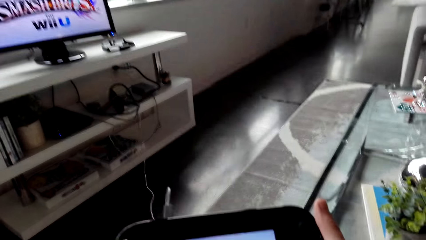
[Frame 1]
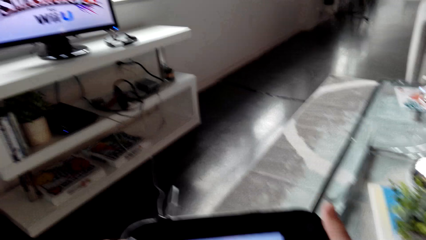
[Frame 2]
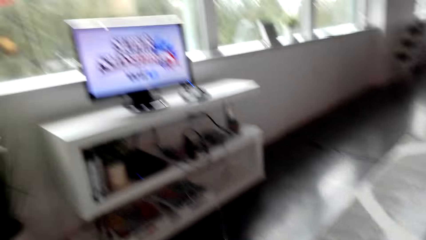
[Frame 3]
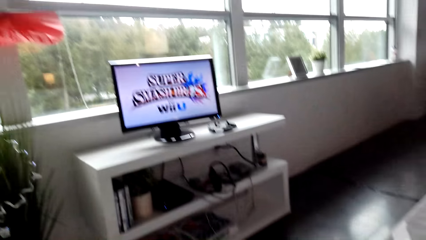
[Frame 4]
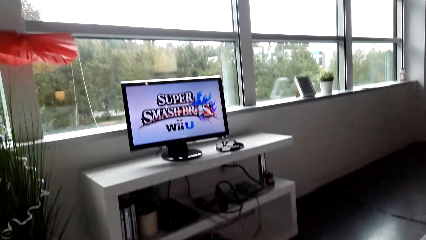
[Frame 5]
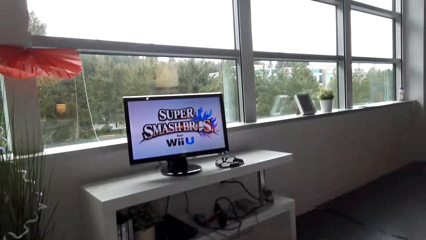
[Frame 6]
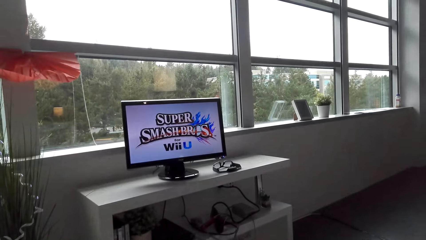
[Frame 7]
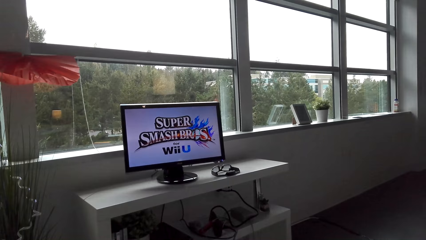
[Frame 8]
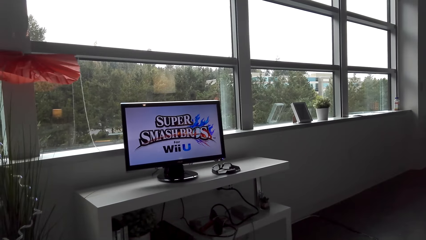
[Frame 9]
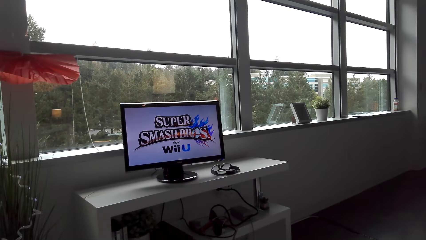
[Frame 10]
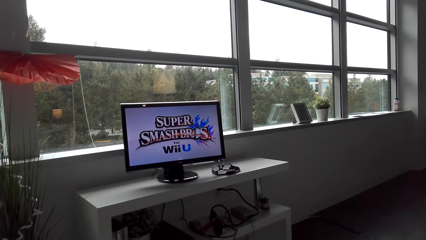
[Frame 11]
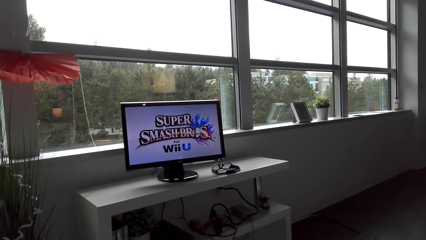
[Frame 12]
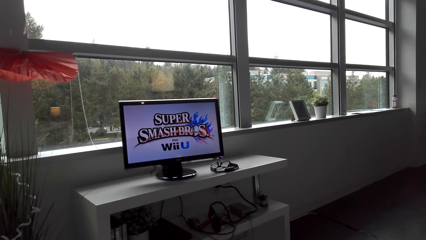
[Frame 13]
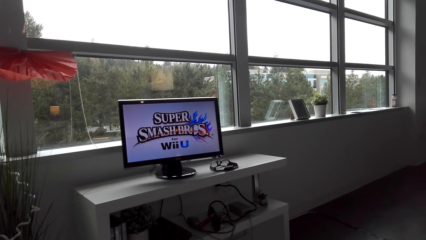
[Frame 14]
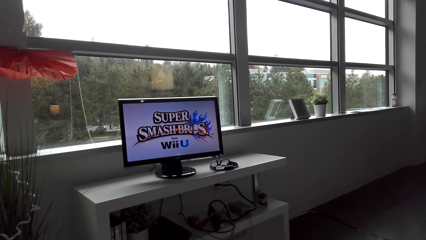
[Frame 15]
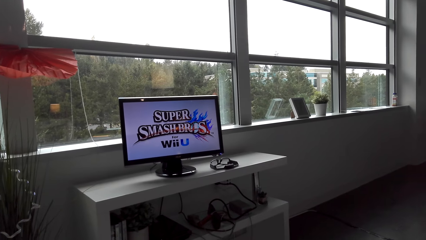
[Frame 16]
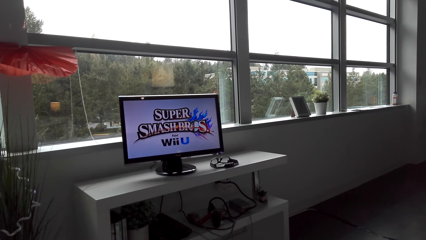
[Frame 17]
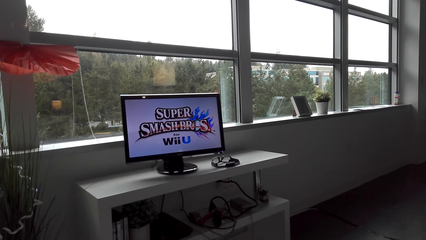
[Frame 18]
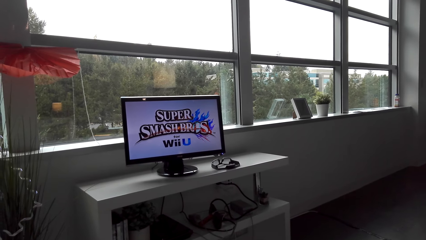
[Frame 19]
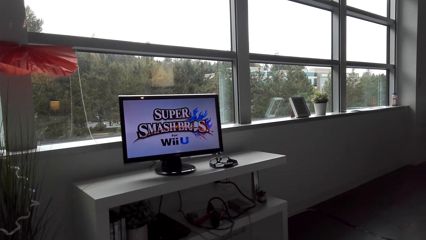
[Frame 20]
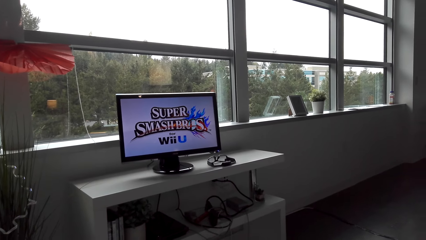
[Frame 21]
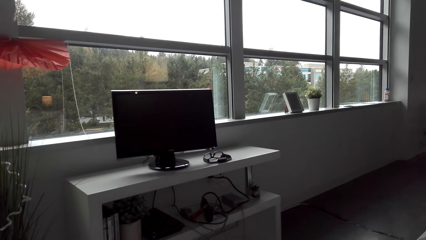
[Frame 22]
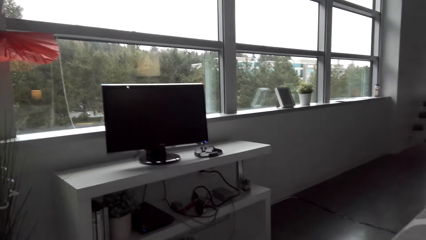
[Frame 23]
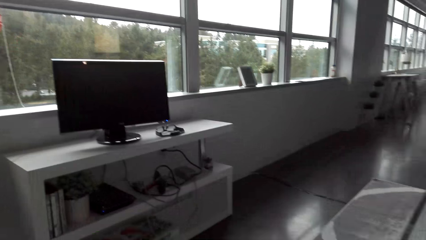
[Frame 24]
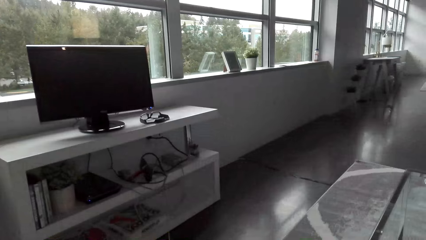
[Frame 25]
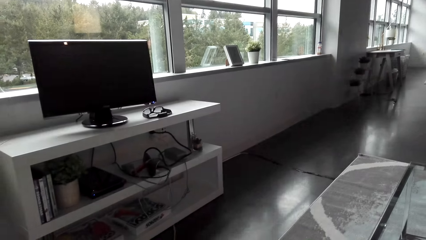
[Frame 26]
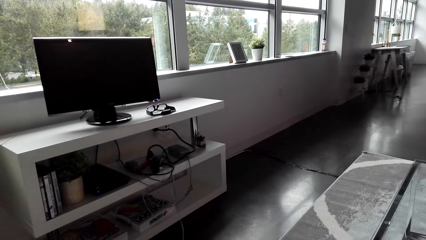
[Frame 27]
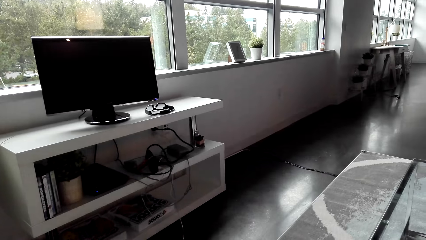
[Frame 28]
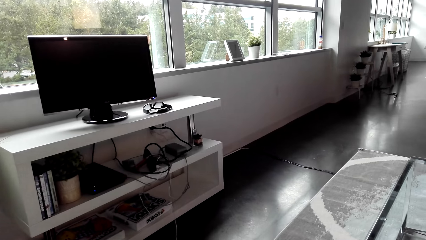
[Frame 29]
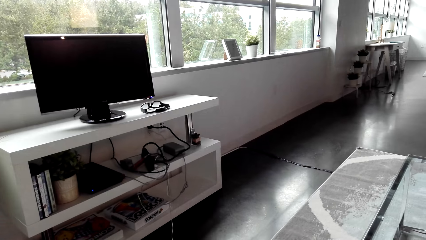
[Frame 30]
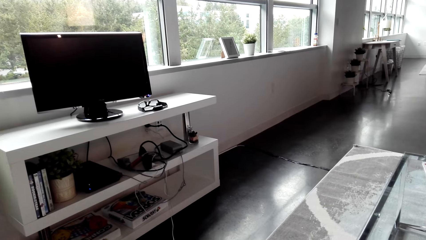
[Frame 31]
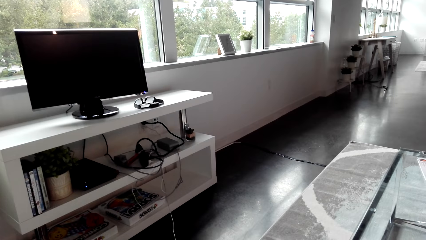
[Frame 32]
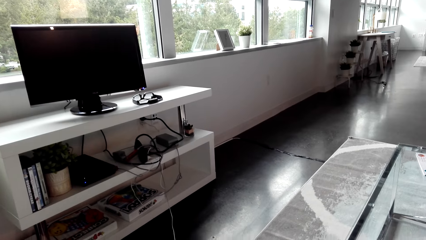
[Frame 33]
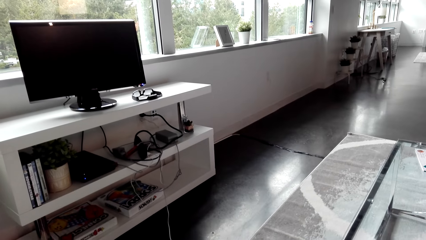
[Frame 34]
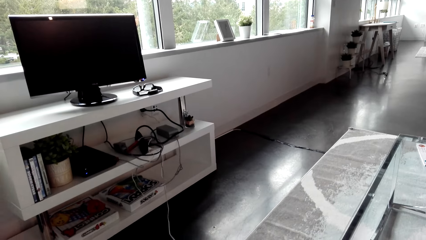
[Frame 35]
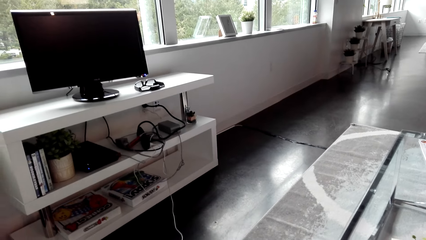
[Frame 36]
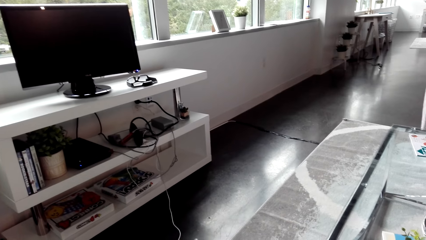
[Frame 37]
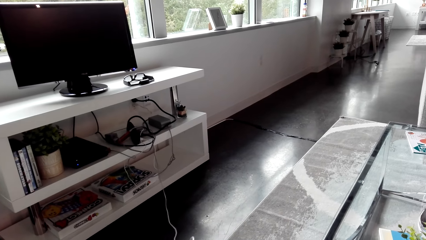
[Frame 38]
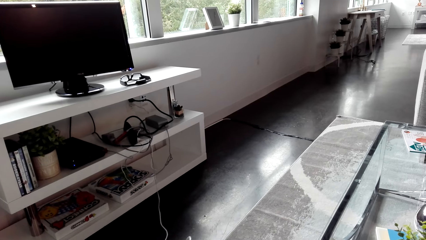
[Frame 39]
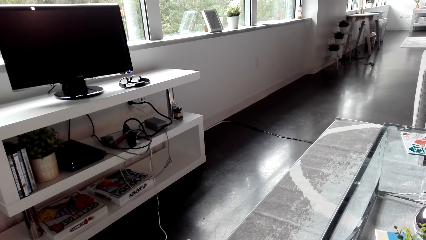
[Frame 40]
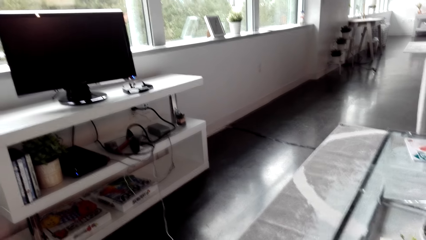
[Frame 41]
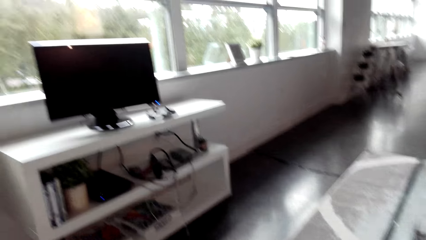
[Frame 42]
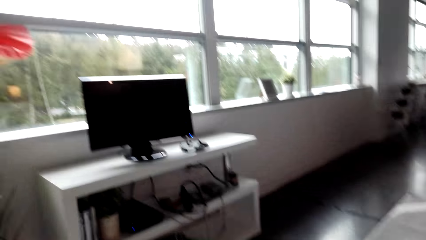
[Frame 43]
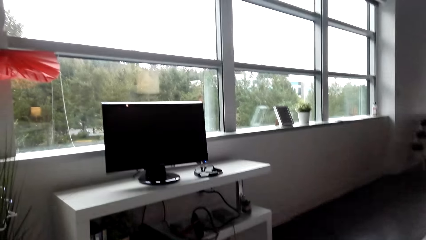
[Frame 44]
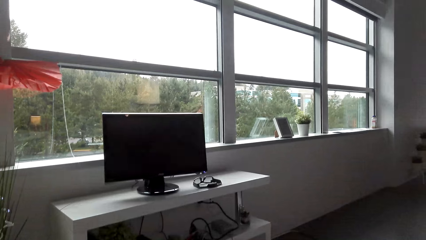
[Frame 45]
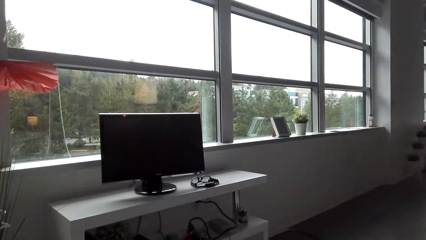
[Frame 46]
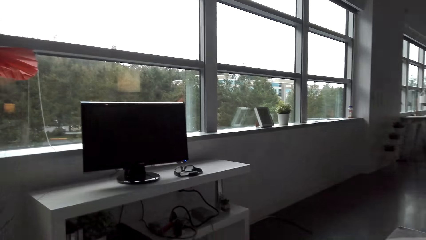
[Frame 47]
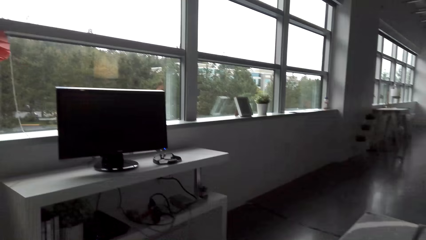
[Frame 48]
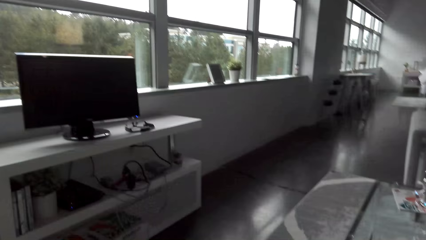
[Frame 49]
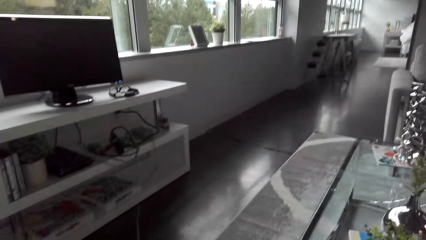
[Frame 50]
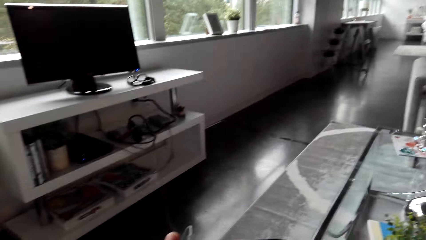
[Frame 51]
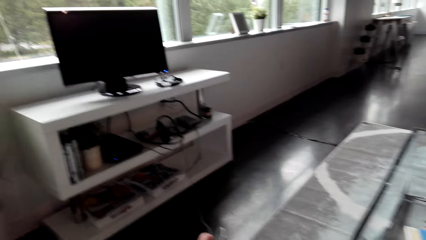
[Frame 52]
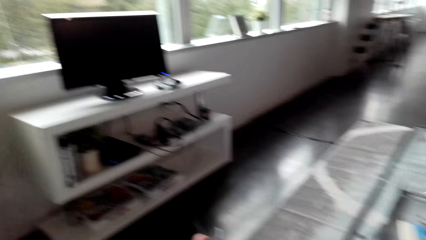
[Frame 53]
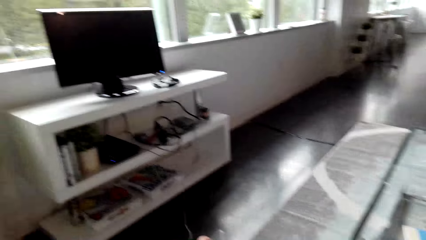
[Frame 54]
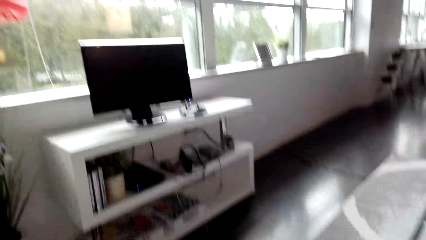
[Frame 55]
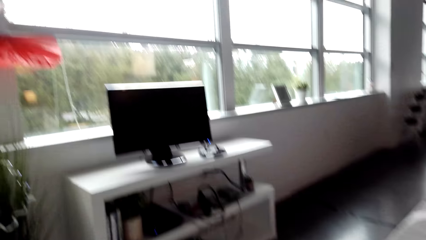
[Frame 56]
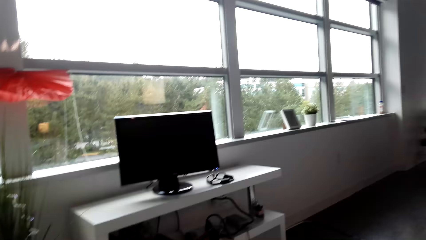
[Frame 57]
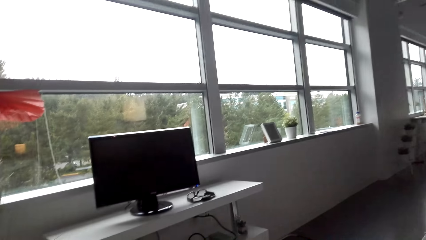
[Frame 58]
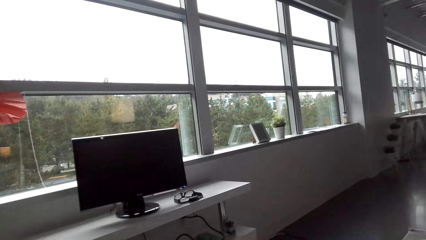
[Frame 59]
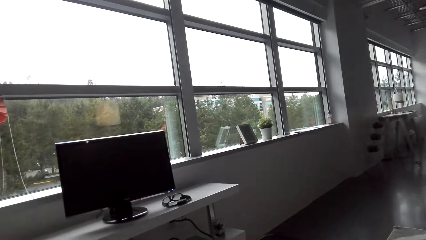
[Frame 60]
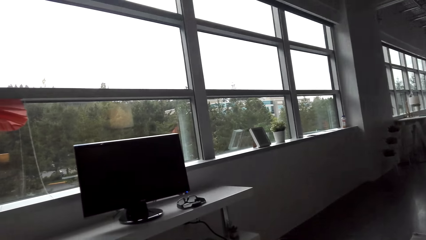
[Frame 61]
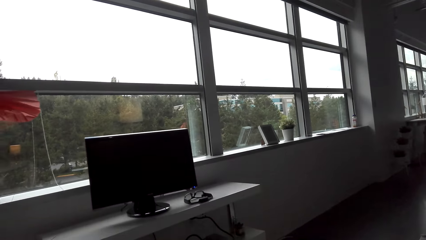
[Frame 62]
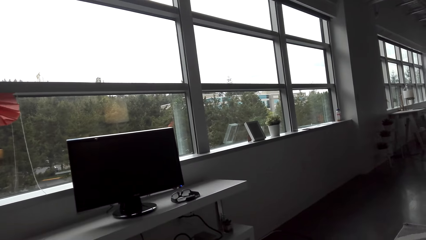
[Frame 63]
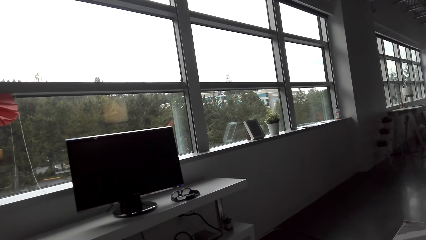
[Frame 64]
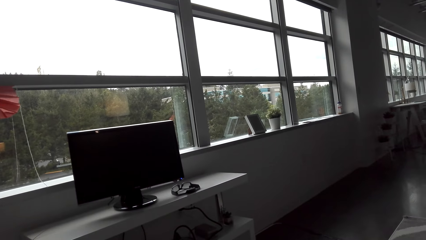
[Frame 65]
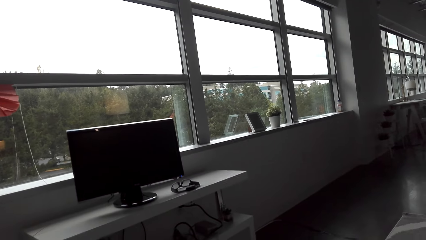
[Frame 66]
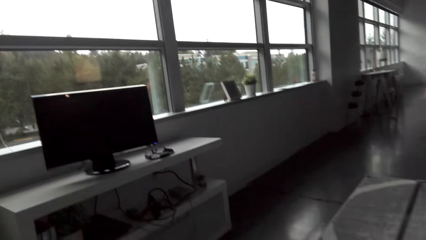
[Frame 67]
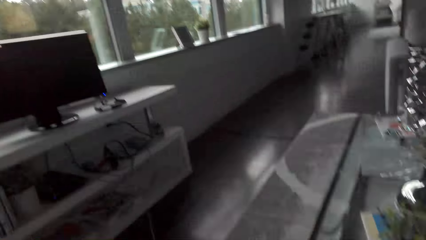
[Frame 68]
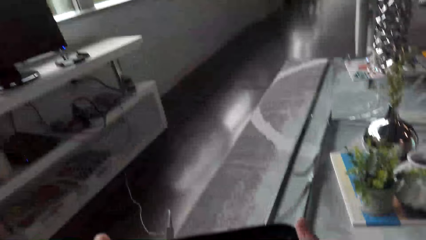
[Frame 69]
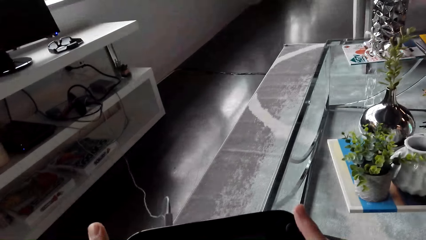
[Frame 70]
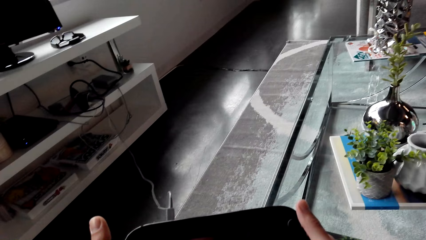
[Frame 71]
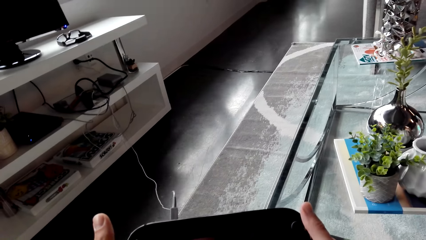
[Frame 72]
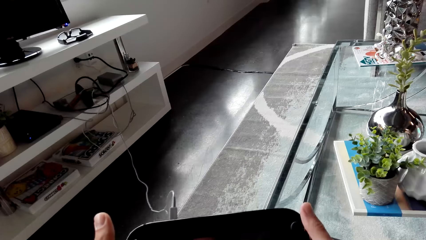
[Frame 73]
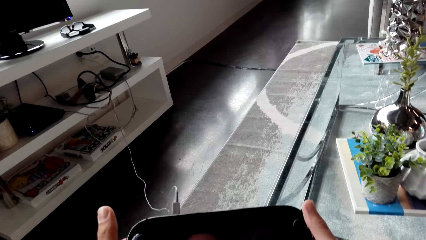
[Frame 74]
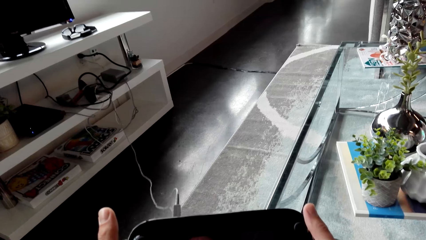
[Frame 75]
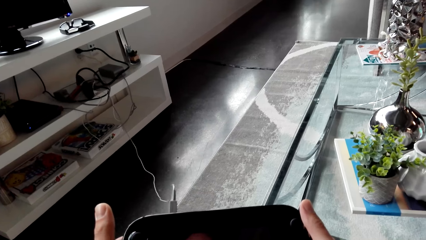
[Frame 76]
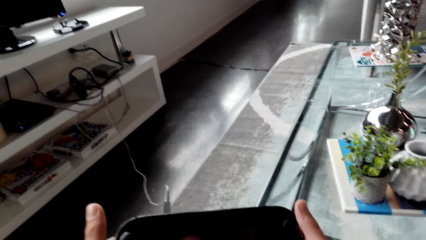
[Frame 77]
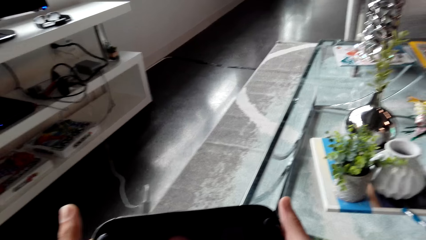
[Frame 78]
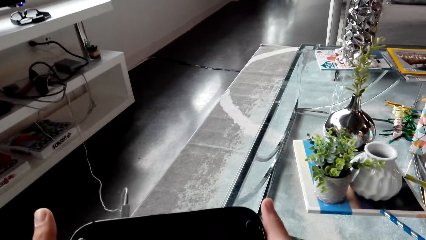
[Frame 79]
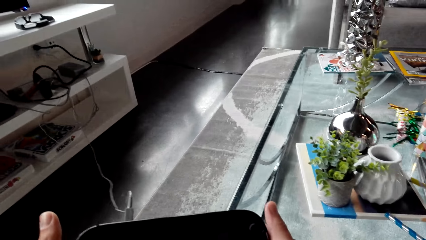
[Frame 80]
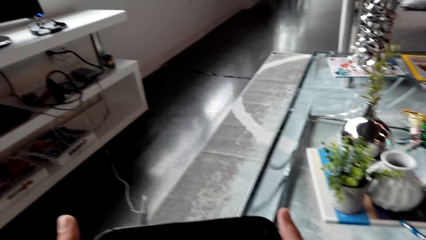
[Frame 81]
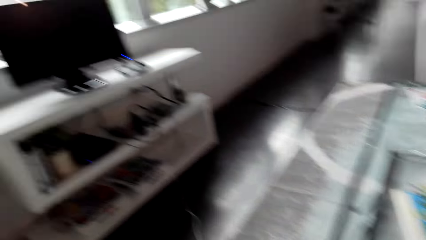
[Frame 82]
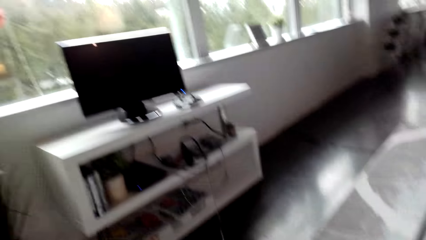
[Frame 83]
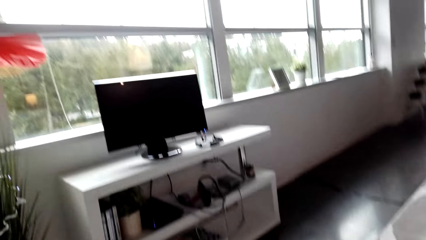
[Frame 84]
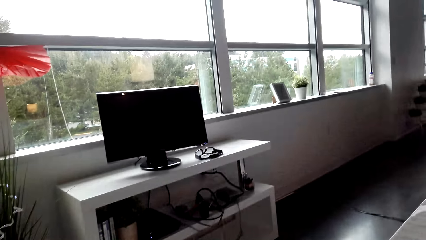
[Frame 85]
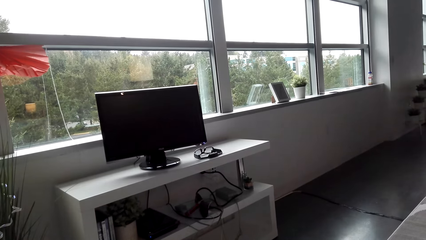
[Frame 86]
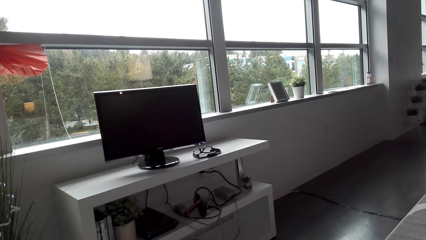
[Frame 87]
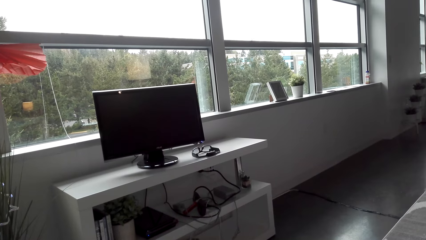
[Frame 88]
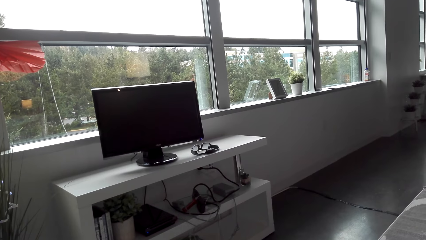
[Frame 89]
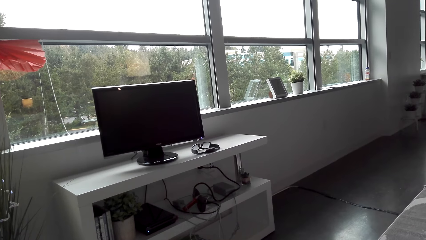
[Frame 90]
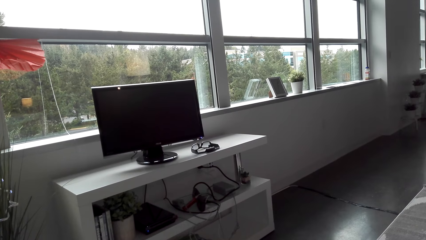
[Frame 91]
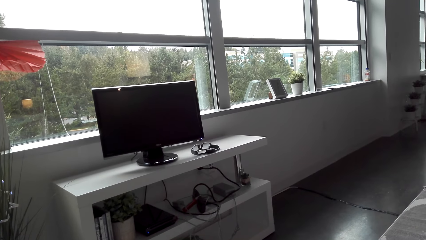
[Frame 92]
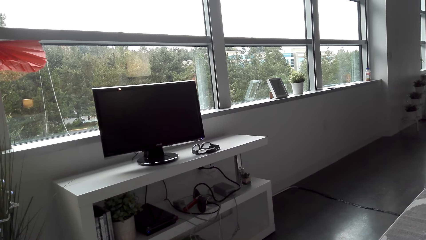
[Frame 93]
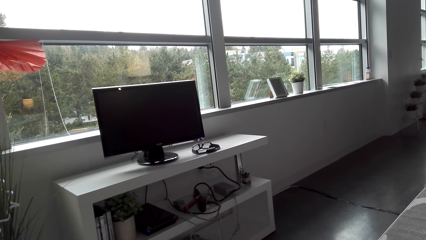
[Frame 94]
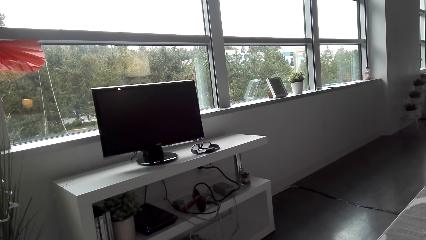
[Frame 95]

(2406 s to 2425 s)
The camera wearer holds the video game controller.
